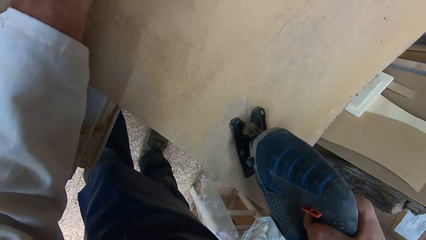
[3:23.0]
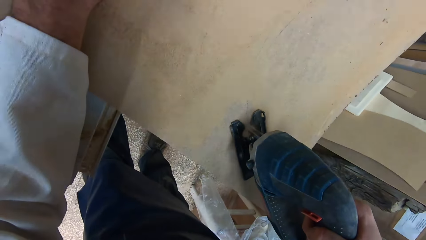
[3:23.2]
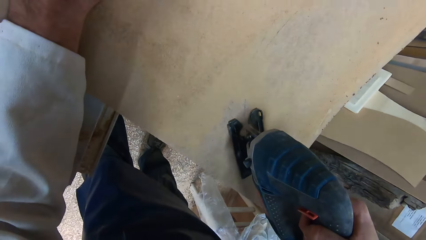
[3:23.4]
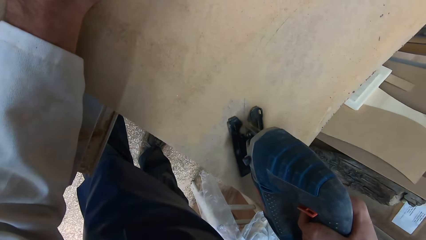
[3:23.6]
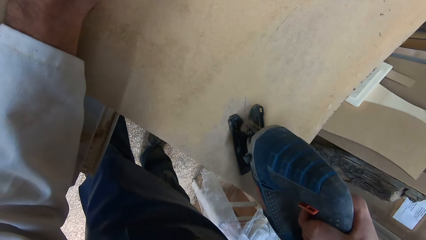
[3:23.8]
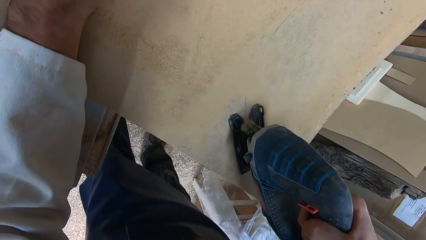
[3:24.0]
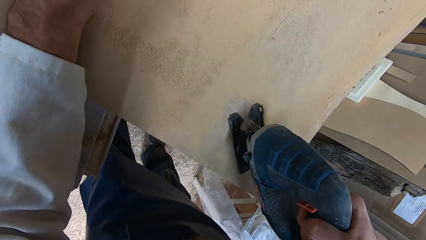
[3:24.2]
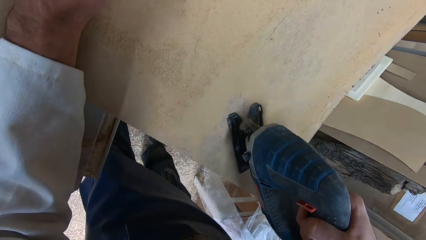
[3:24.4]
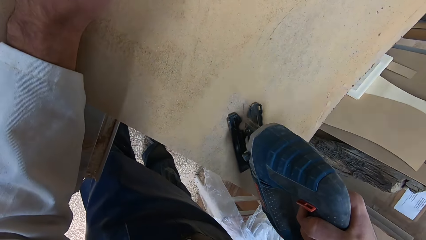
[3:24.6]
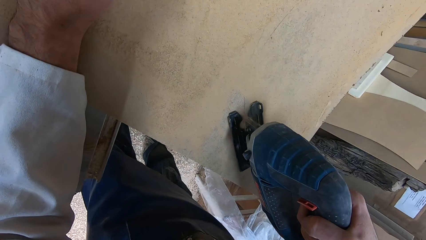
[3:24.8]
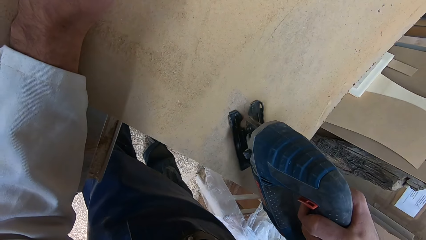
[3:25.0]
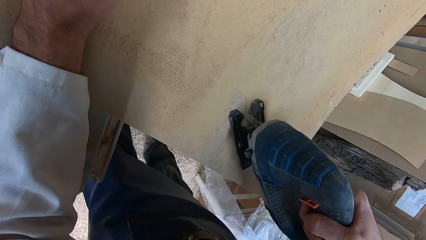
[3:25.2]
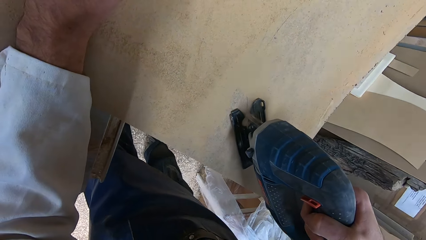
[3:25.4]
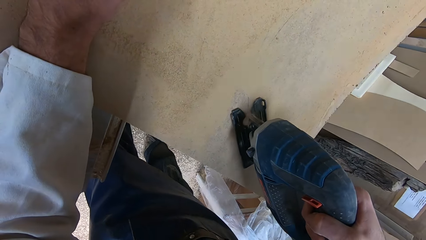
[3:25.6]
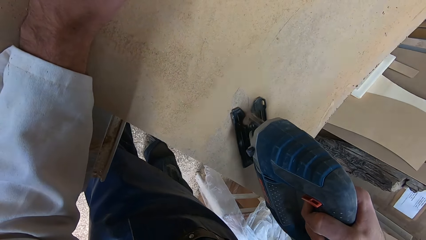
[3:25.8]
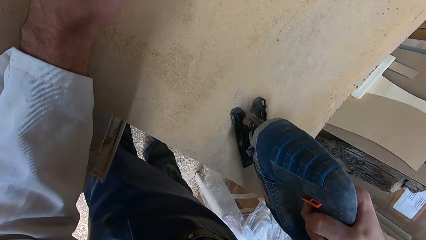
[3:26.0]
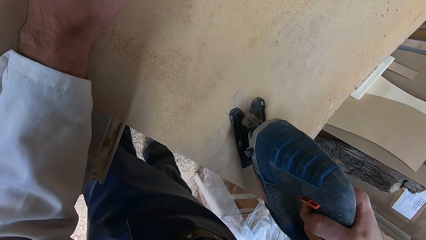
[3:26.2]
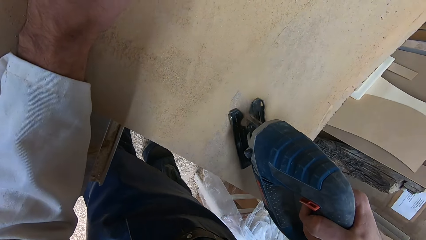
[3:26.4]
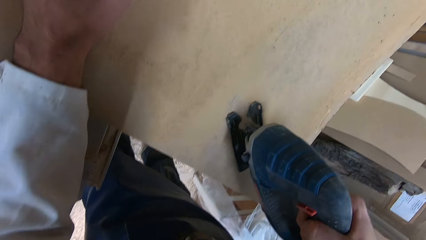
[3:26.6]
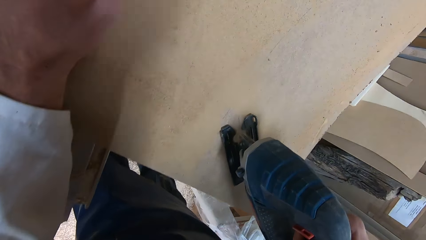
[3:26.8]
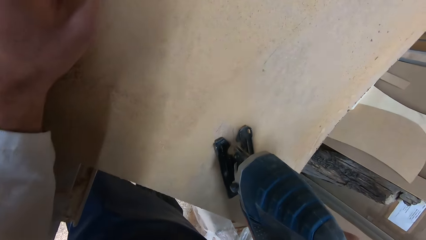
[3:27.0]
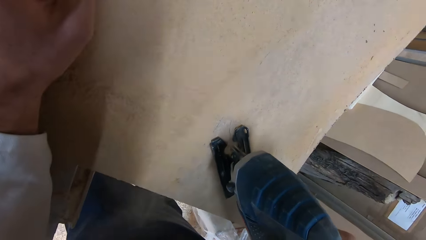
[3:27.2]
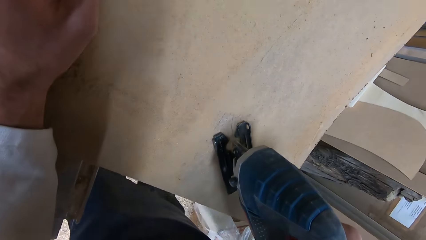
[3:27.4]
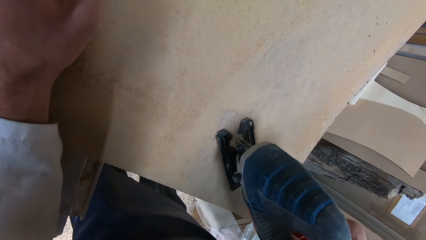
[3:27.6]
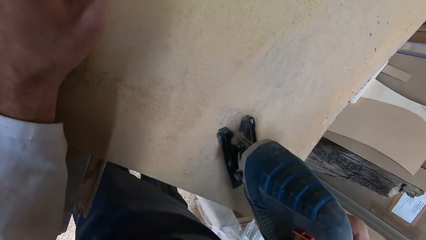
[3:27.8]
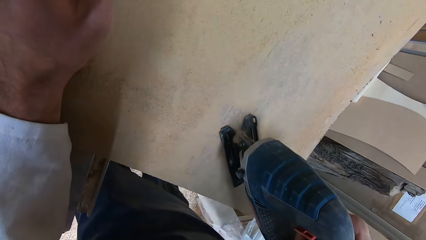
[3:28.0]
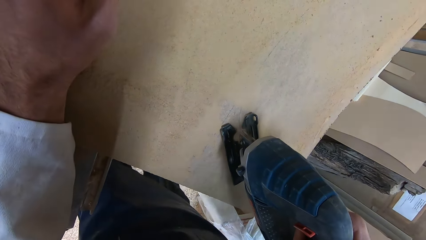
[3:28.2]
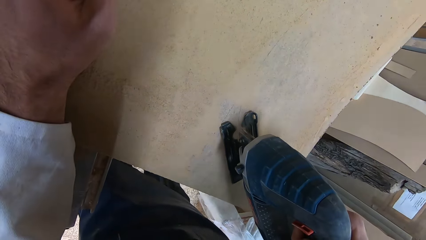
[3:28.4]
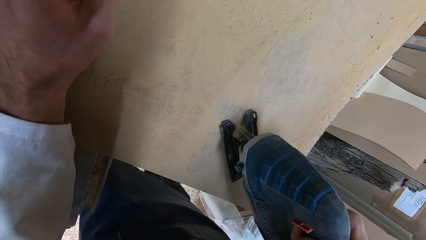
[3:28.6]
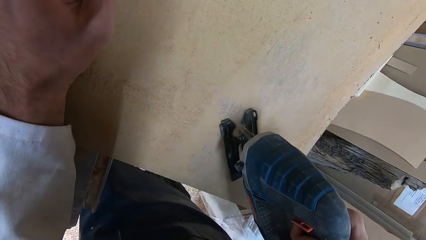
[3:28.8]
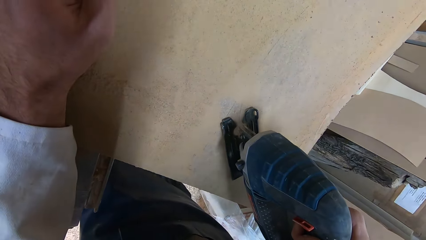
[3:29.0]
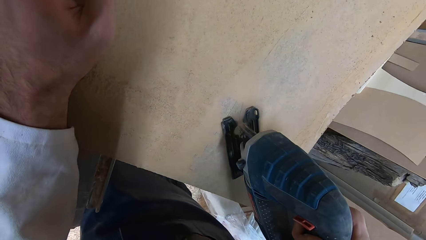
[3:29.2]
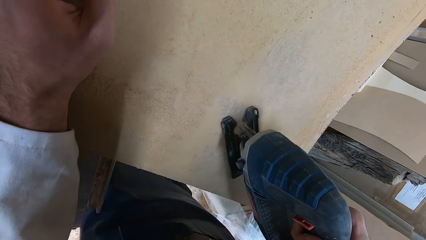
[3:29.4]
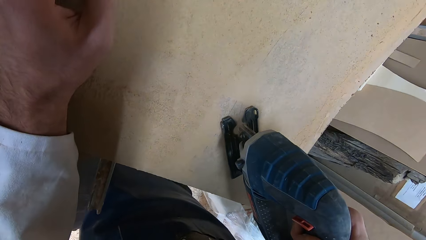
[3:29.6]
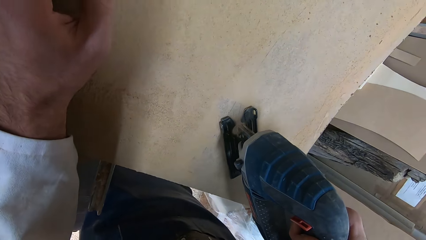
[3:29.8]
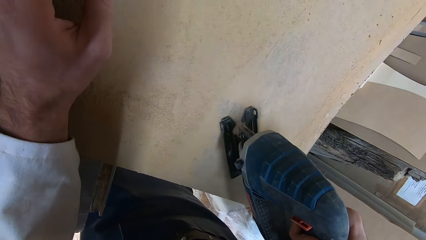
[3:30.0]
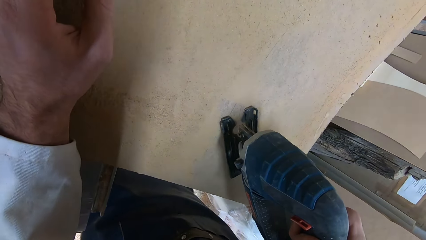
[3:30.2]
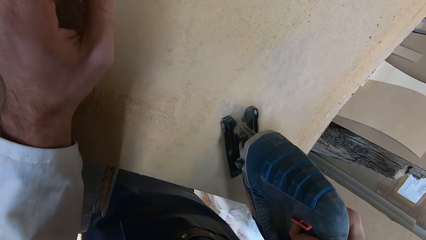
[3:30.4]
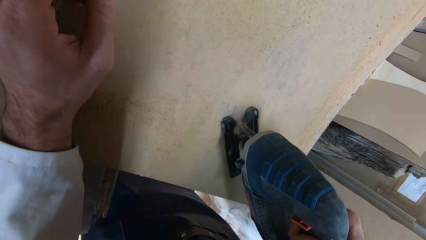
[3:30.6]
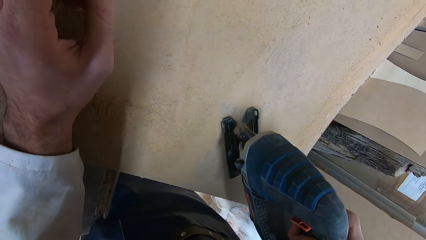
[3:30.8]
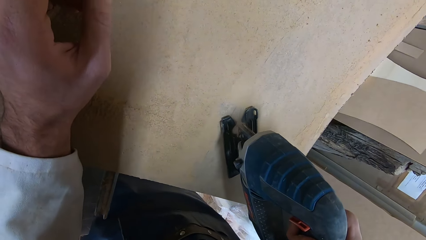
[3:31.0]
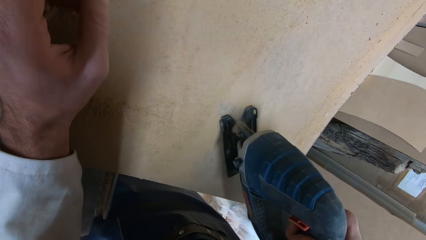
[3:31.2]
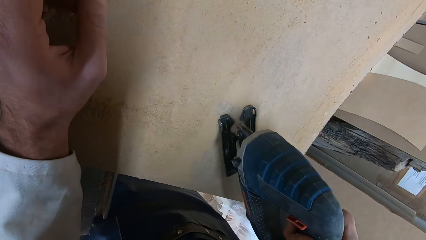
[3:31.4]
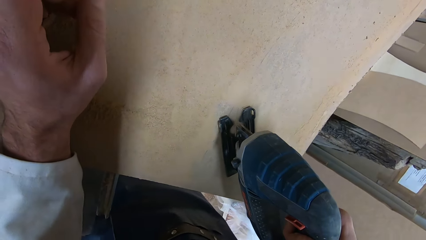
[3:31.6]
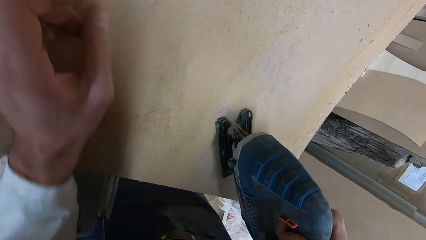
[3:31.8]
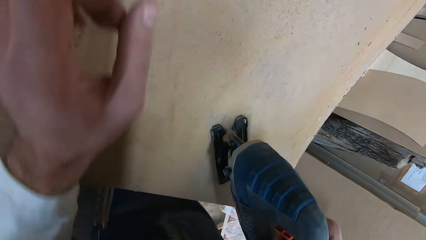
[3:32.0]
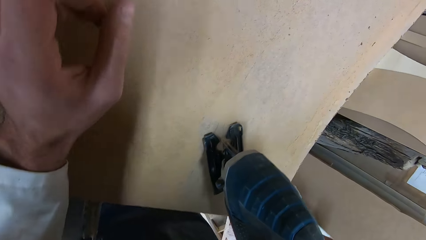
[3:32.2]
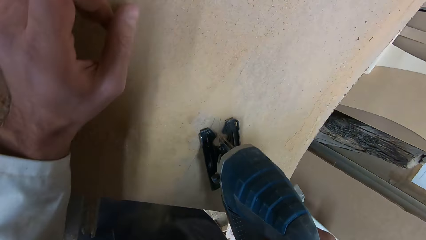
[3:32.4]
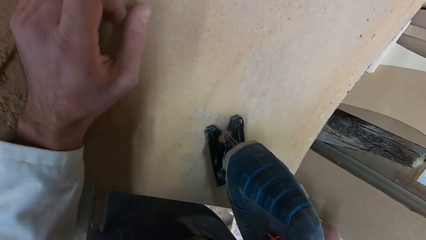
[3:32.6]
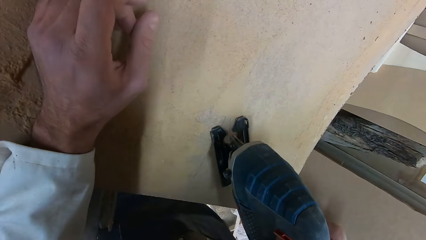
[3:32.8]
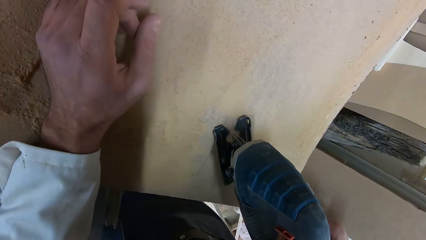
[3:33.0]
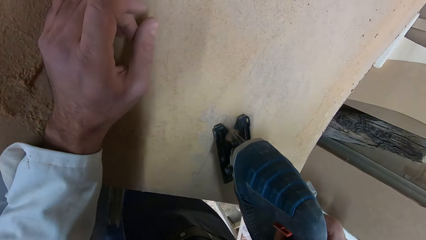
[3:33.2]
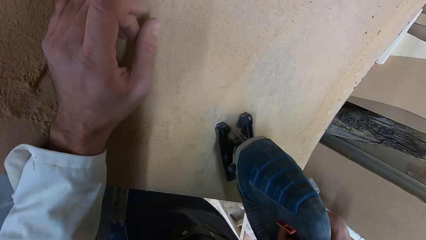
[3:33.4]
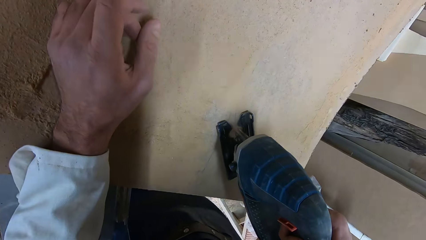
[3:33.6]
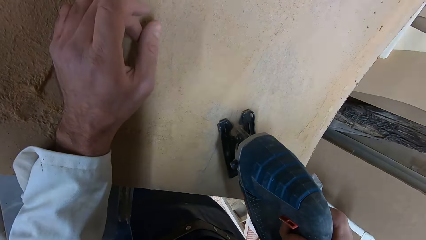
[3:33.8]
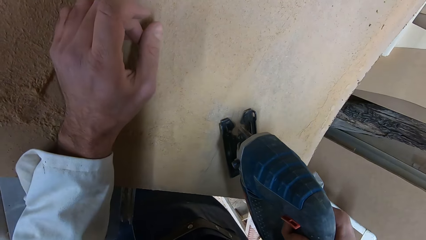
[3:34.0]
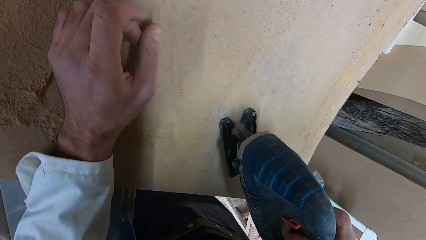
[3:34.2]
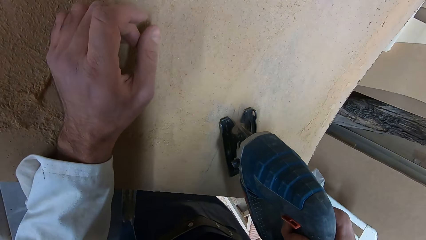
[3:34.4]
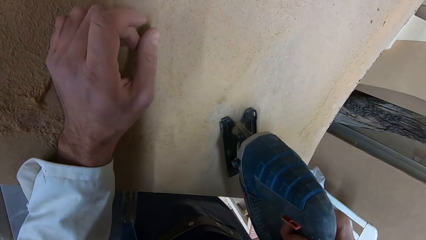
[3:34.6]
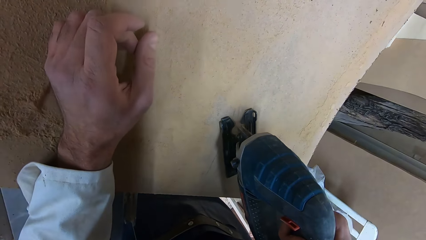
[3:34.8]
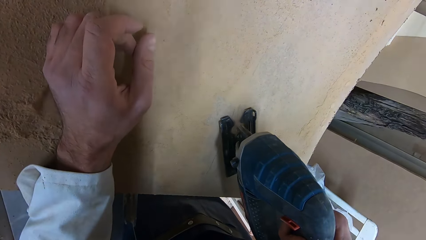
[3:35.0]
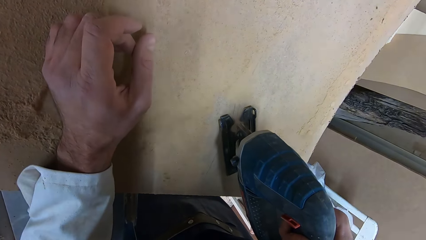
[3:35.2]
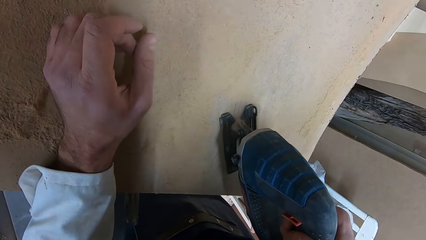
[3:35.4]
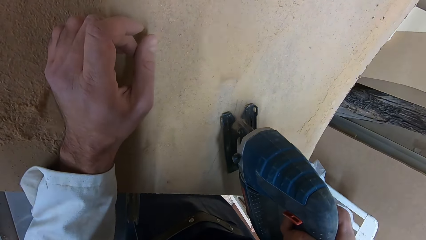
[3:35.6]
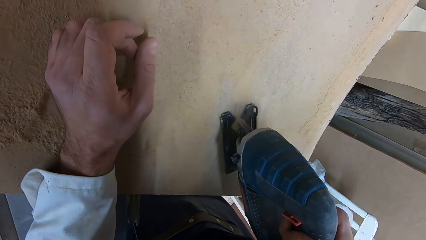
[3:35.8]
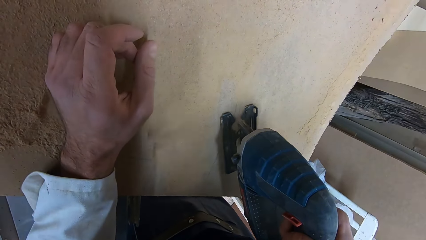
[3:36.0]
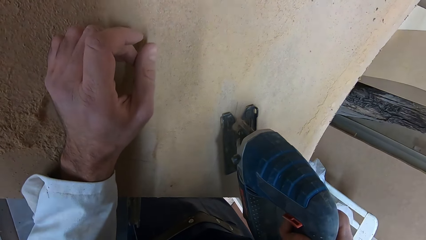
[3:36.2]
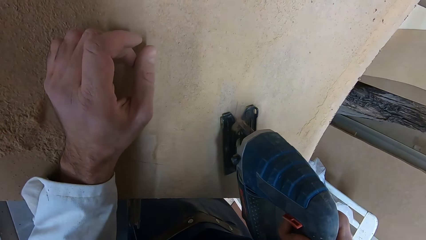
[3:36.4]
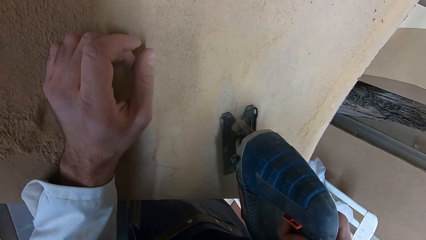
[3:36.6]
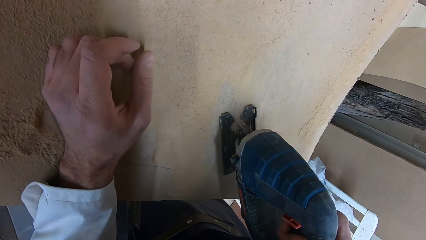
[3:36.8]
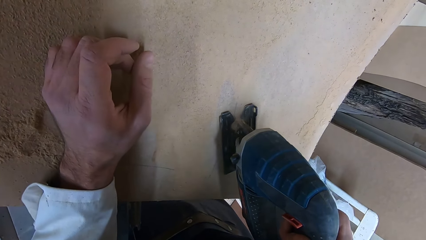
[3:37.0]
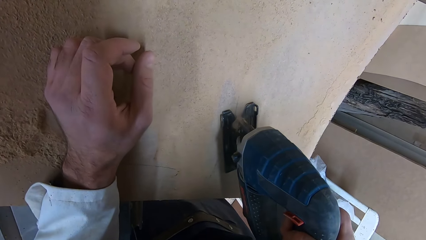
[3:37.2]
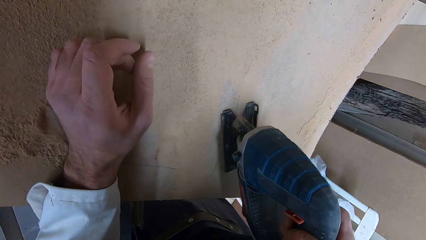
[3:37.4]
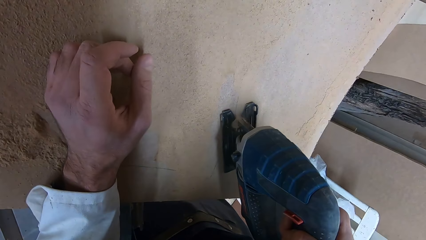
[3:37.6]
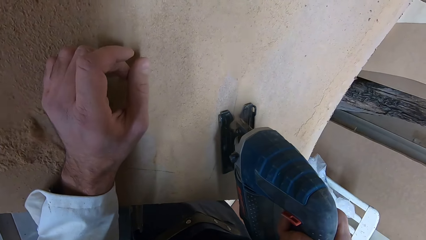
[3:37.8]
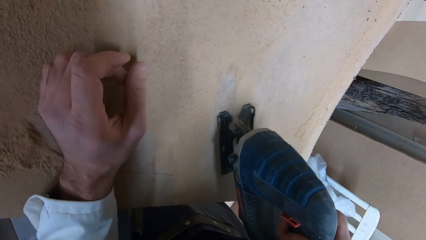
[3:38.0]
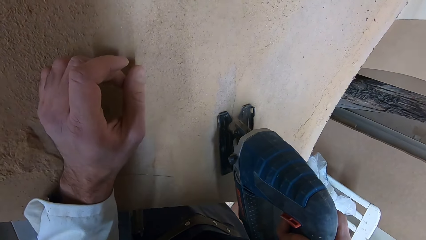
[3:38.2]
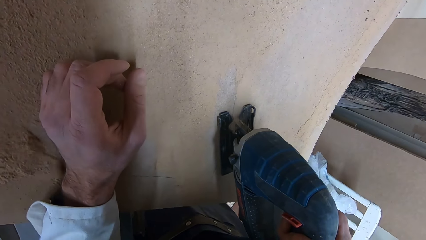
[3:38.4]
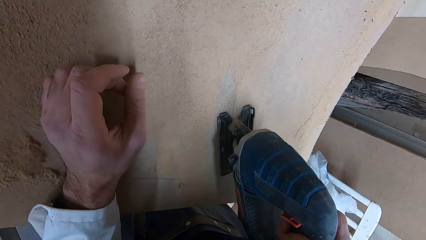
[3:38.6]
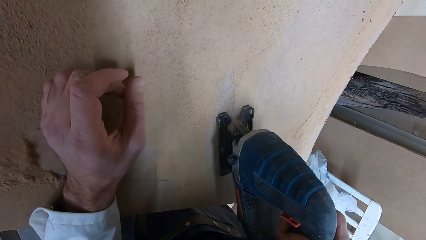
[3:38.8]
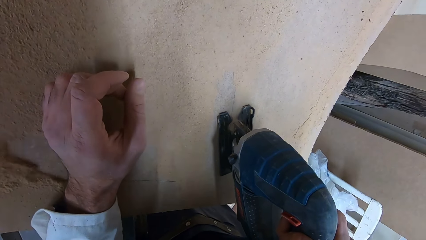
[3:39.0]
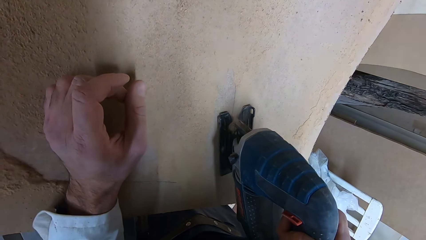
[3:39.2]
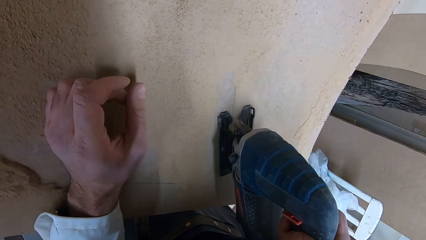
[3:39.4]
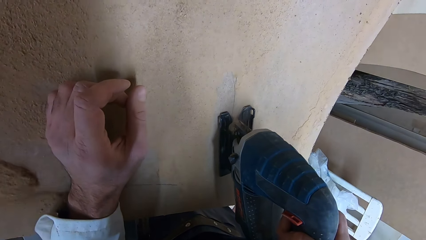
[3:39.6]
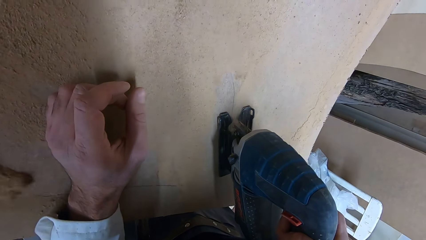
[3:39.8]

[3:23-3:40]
The camera wearer blows wind to wipe dust off the wood board. He moves his left hand again over the wood board.
